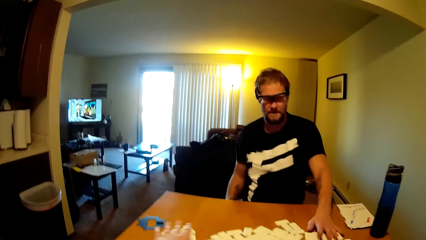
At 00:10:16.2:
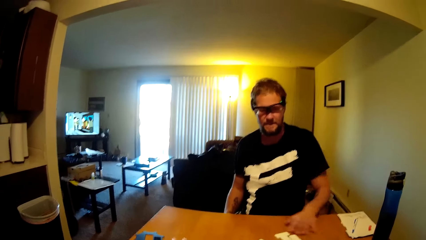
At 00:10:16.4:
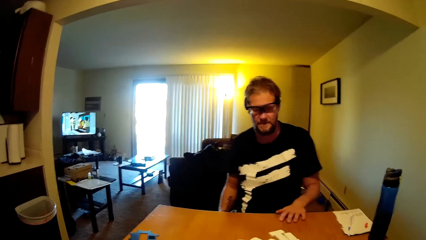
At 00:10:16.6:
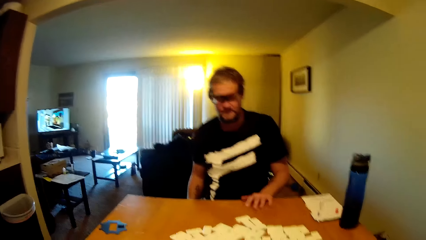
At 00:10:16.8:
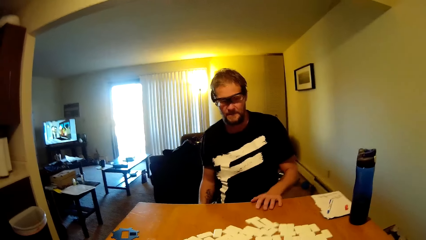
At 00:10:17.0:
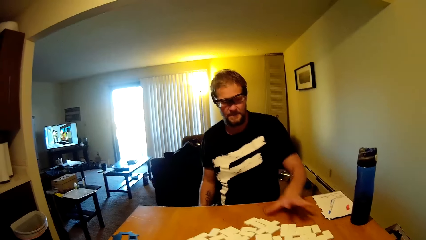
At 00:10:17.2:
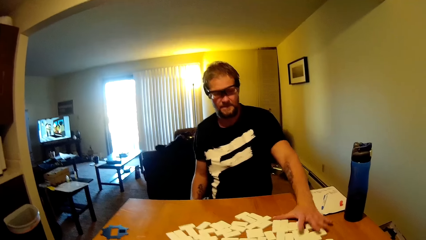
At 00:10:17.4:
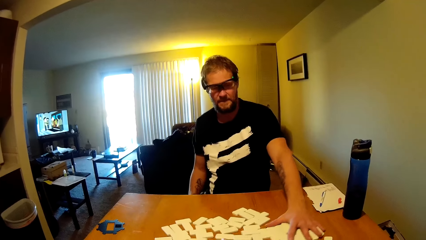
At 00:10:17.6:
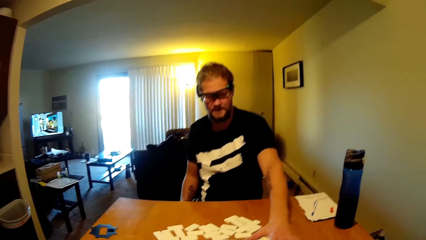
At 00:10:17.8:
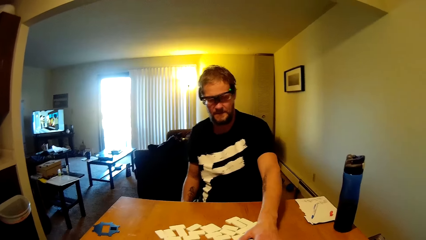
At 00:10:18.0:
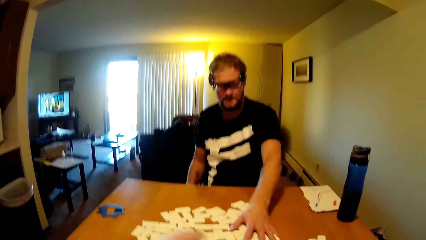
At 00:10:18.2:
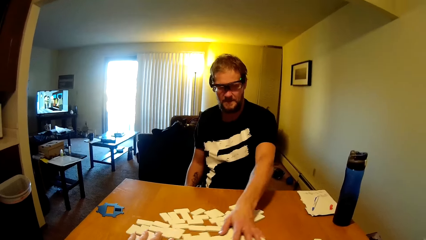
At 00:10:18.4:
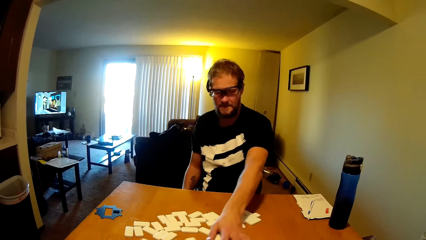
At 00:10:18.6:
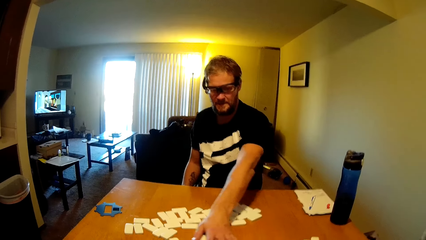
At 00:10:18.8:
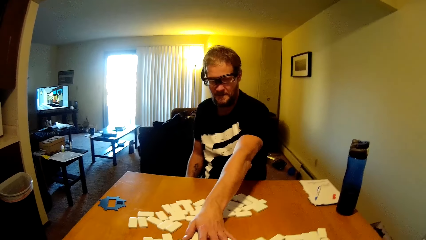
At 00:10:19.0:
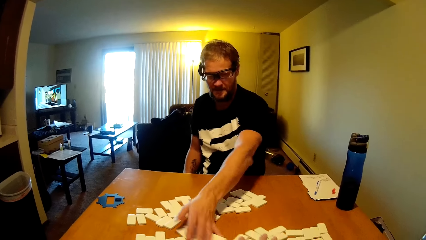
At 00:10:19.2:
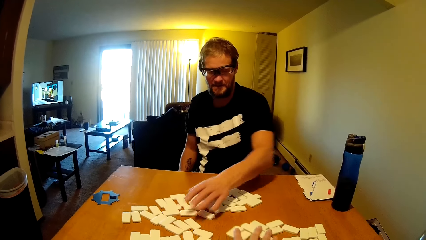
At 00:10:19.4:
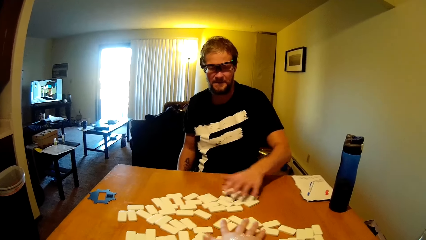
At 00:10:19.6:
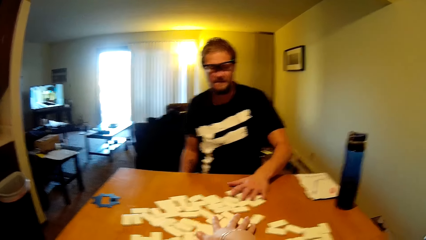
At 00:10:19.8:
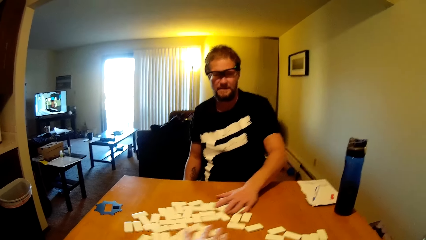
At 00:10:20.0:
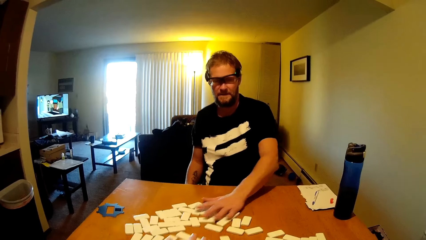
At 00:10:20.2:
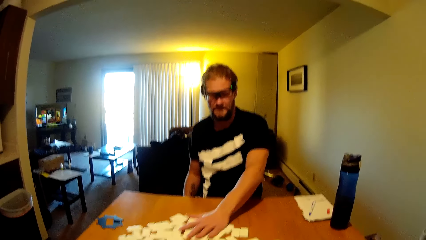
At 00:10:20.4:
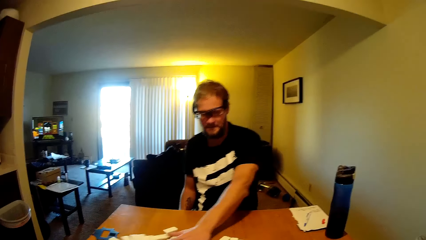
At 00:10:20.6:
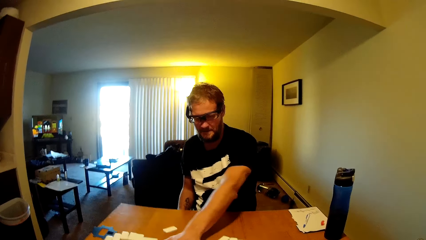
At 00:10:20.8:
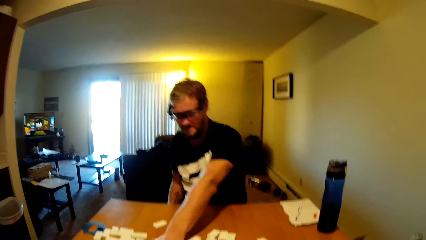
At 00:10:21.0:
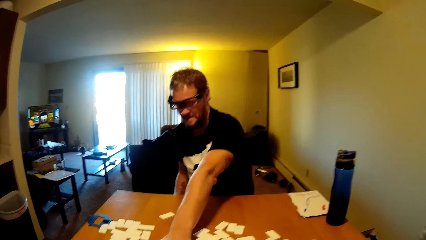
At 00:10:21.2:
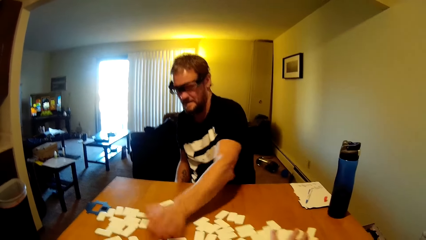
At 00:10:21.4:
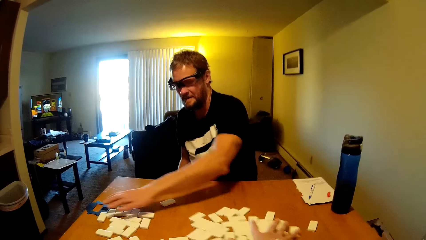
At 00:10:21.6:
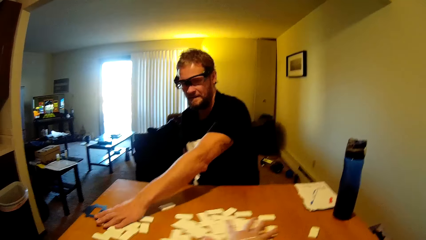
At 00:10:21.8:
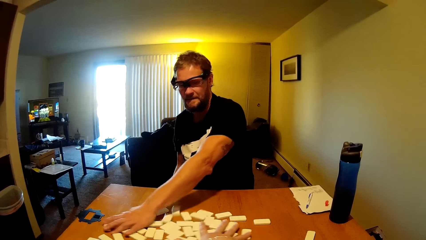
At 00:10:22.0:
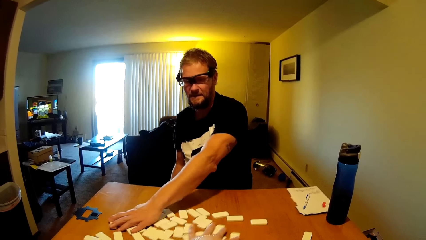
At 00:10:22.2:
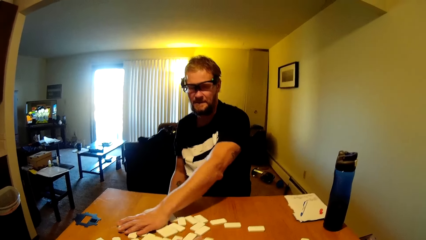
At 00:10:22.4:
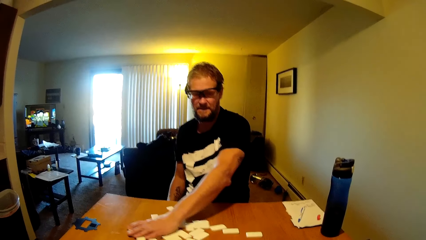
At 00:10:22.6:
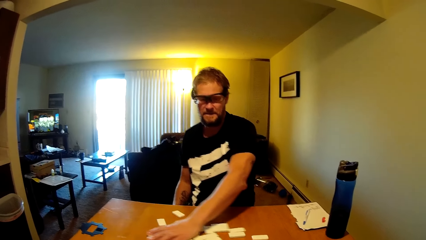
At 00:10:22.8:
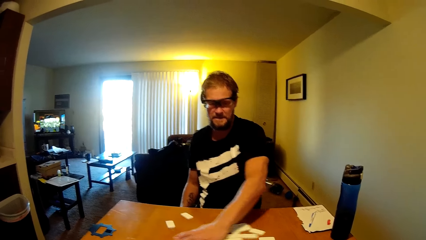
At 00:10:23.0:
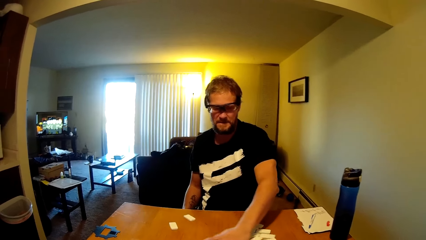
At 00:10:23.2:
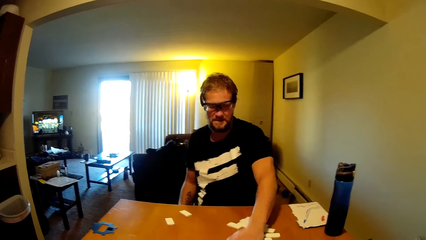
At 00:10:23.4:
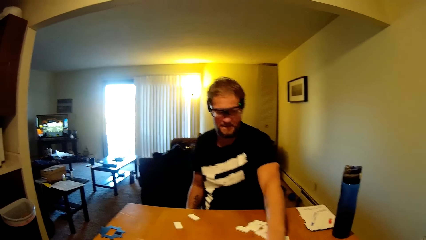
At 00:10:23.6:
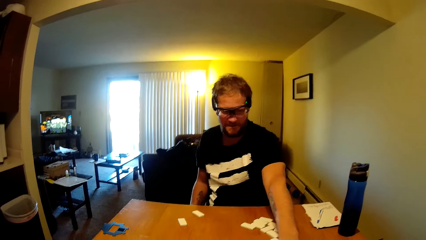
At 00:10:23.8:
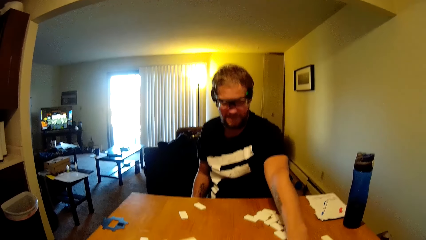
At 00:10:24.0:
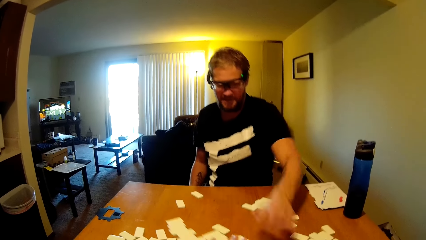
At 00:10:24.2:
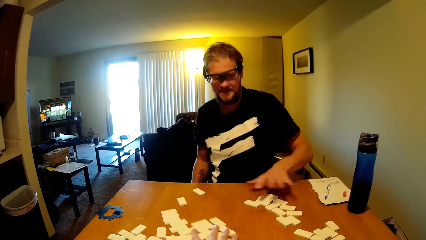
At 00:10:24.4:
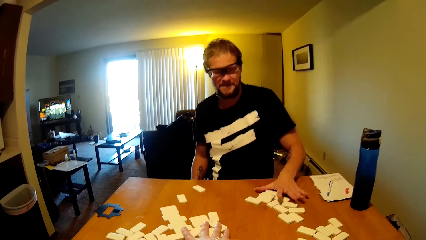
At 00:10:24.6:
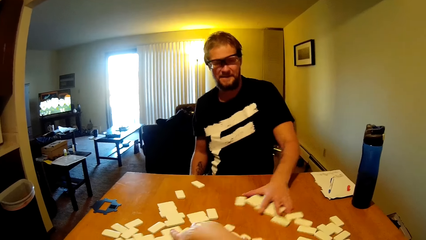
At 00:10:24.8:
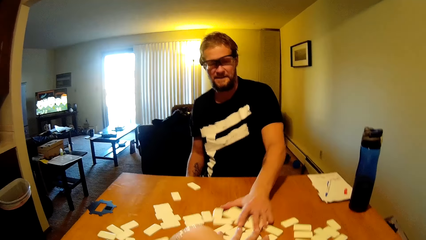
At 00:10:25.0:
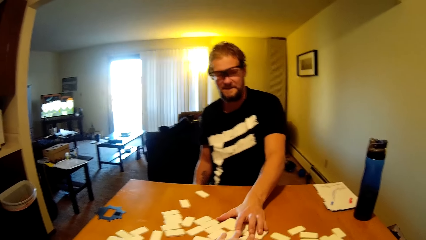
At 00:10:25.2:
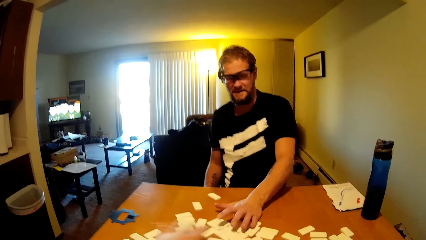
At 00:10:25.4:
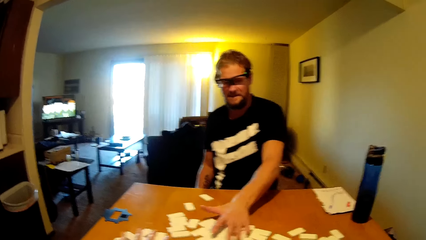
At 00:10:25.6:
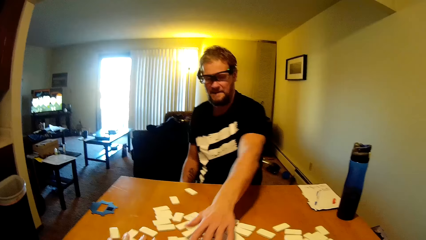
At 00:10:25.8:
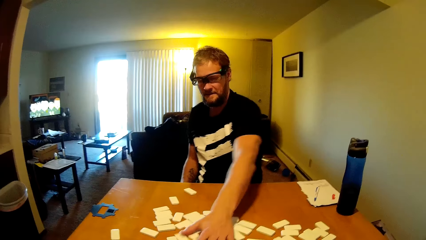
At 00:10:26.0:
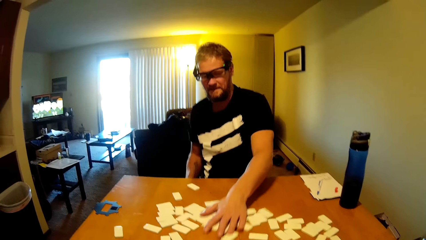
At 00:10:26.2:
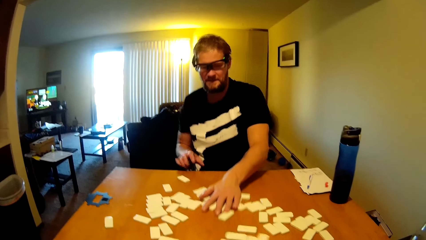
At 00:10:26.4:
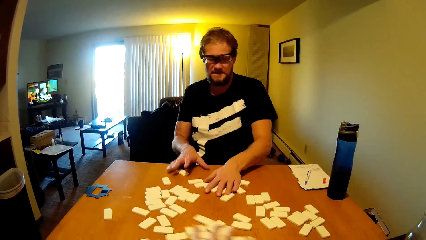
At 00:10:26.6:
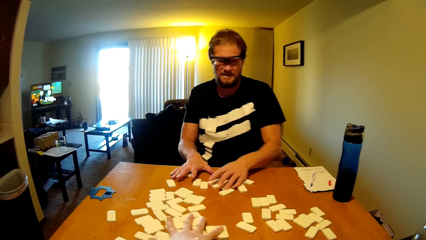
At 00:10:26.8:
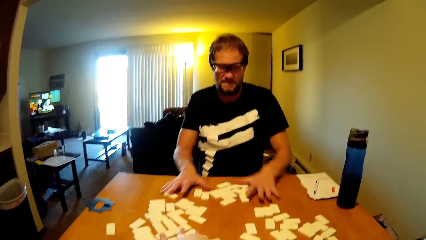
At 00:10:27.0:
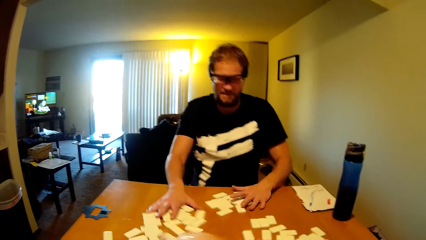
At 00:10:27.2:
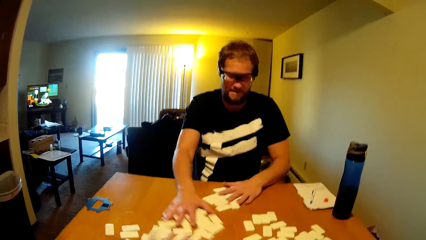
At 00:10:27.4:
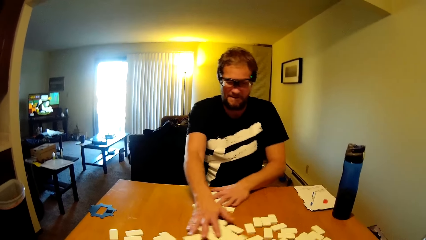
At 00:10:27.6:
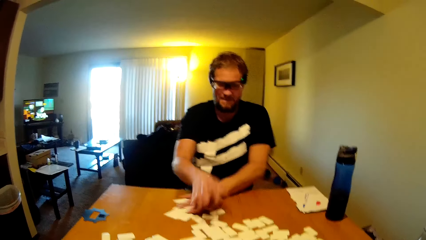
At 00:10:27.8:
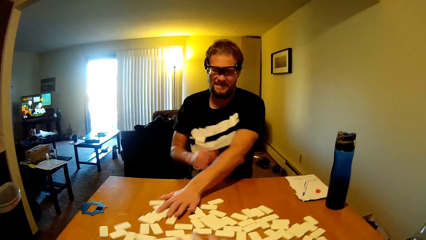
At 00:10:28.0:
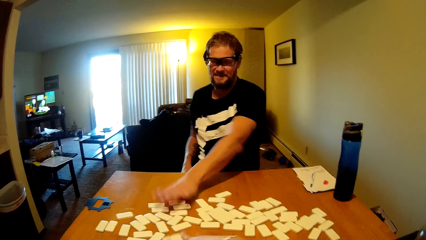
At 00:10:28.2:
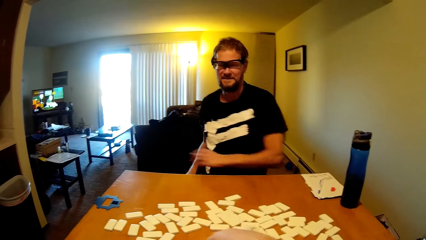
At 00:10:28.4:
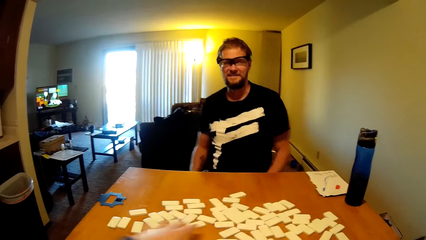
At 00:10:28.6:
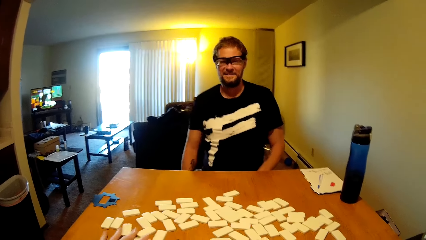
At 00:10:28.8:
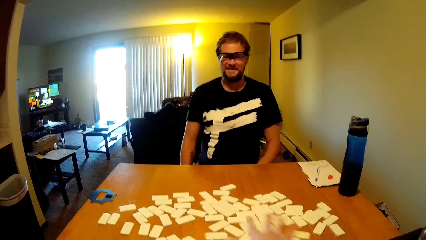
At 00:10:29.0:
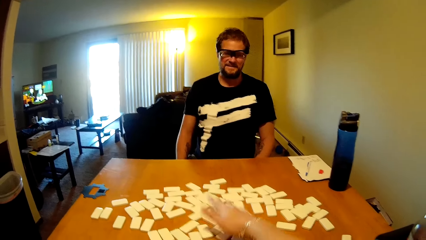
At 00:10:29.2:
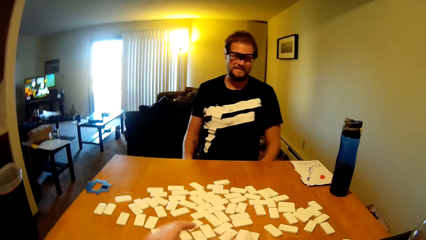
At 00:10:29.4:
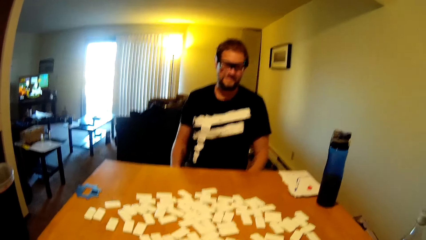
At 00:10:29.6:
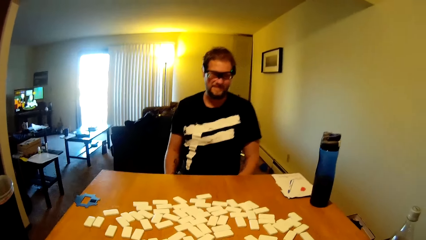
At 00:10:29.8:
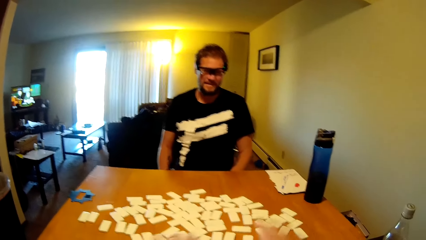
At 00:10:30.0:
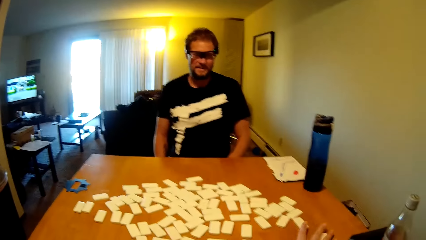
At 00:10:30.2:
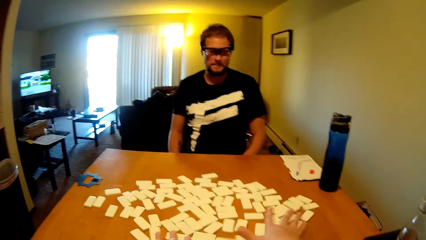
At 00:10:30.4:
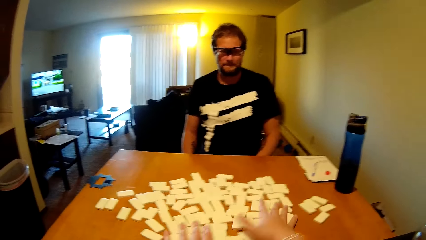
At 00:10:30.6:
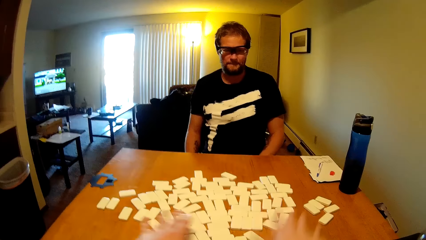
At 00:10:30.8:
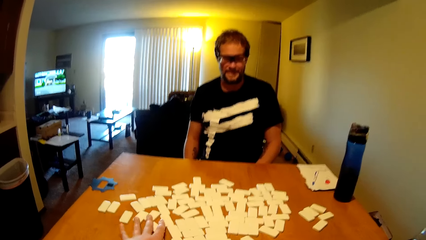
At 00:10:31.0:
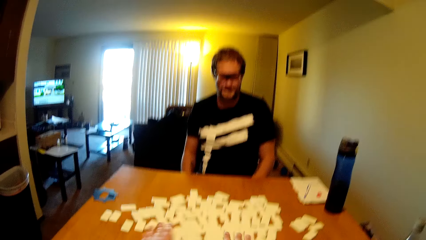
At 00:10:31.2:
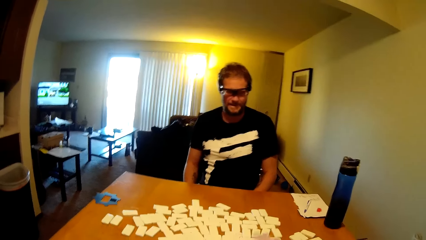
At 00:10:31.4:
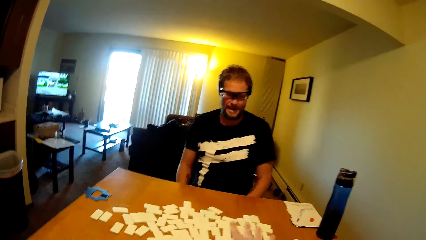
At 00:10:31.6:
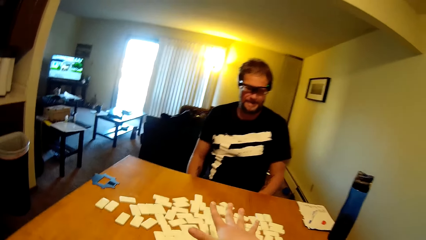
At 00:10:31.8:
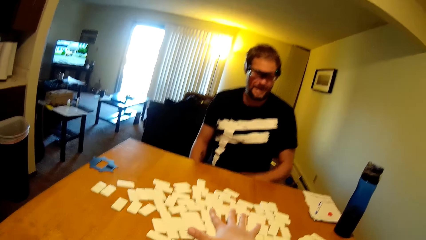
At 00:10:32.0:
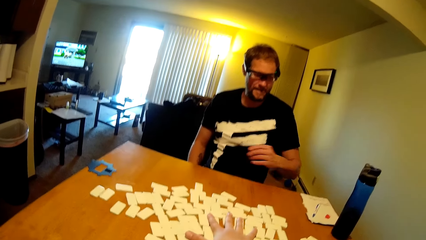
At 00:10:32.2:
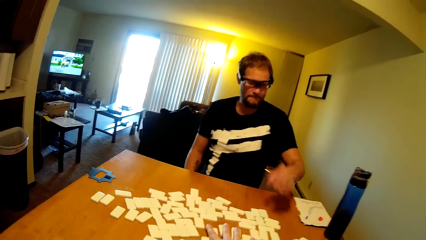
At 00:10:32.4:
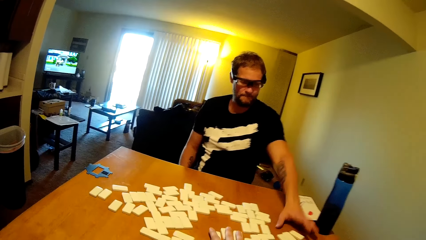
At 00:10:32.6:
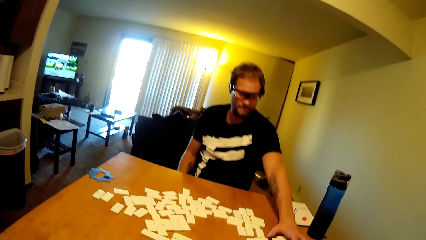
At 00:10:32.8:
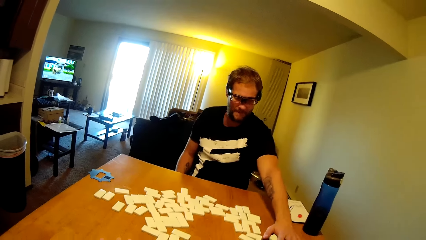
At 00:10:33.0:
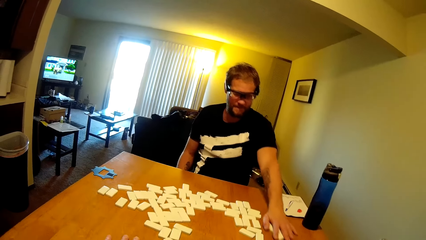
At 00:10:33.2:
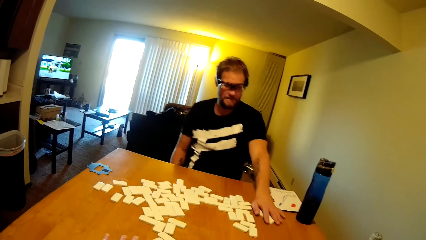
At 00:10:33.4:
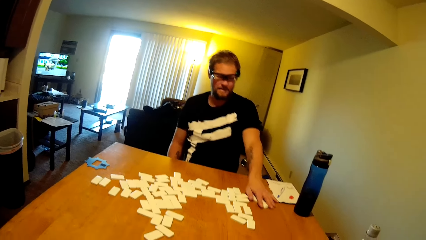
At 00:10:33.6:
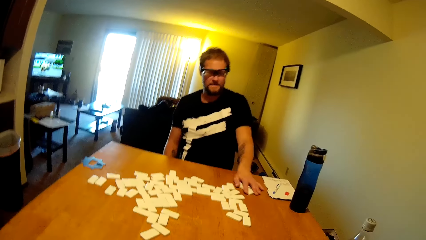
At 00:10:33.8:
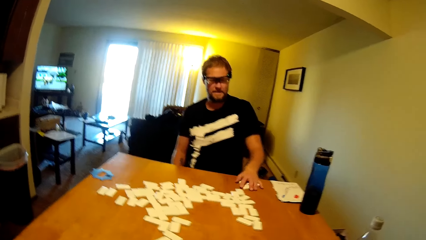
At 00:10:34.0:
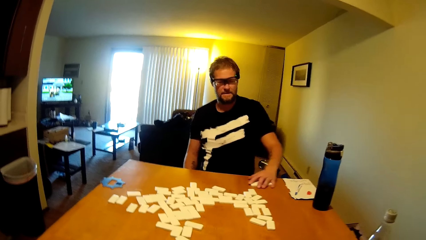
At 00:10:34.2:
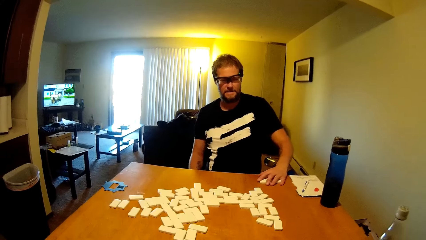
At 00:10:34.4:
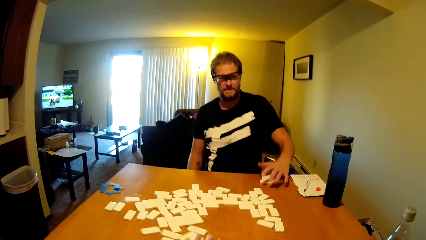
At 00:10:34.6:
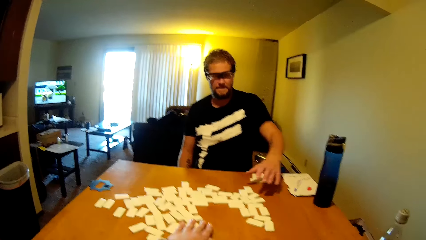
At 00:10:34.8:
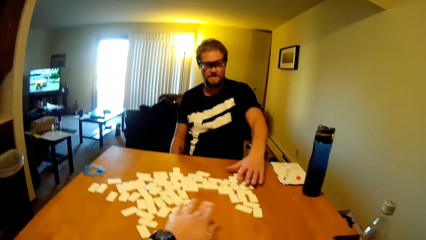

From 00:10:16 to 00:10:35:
The camera wearer arranges the dominoes card and drags the domino tiles on the table. A person drags the domino tiles on the table and arranges the dominoes card.
